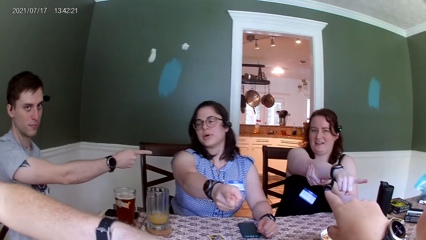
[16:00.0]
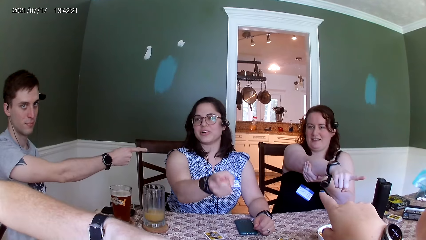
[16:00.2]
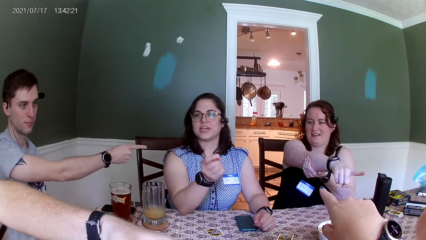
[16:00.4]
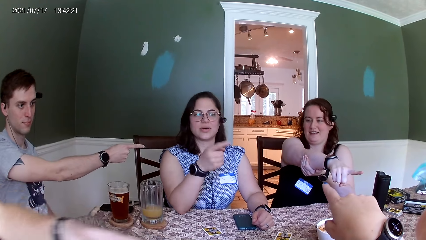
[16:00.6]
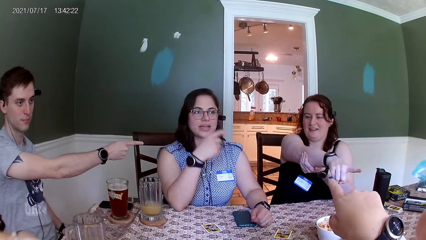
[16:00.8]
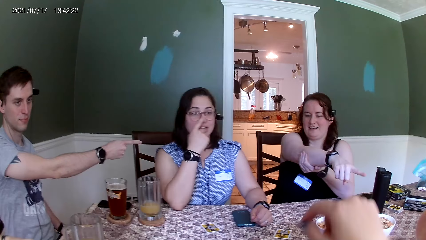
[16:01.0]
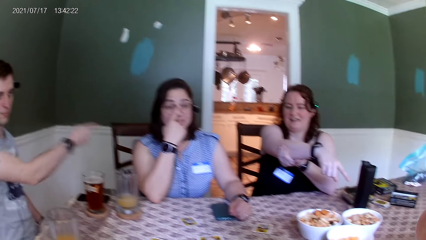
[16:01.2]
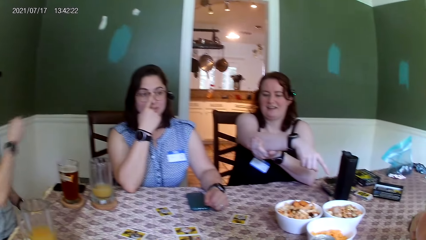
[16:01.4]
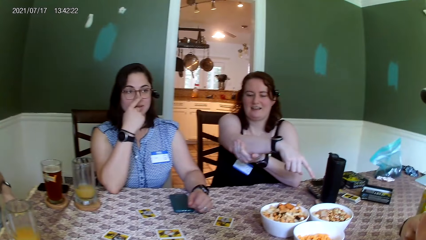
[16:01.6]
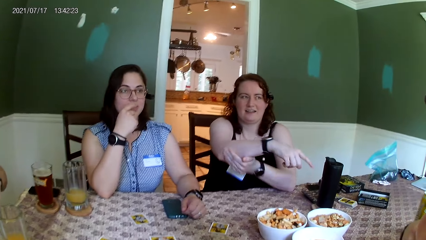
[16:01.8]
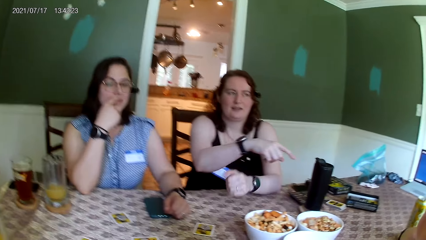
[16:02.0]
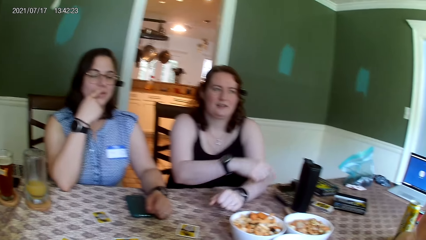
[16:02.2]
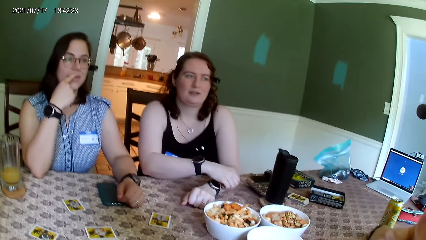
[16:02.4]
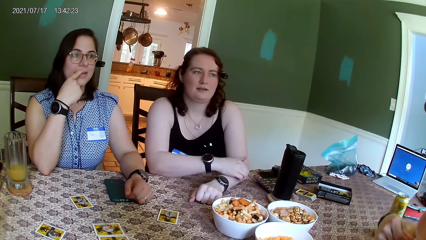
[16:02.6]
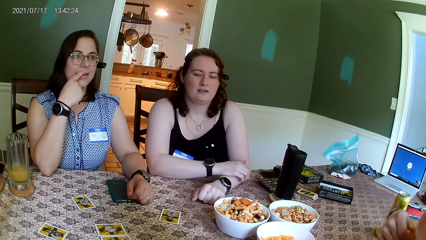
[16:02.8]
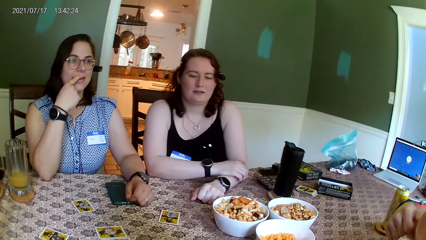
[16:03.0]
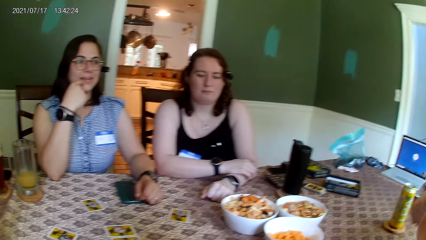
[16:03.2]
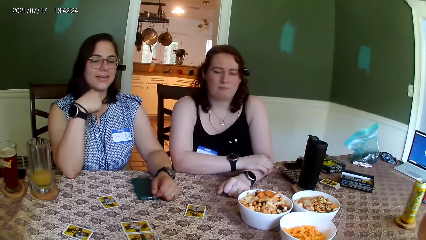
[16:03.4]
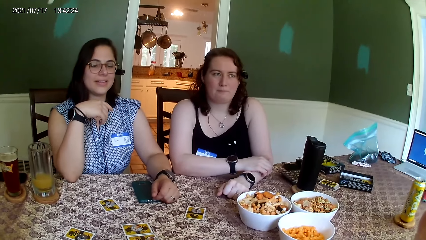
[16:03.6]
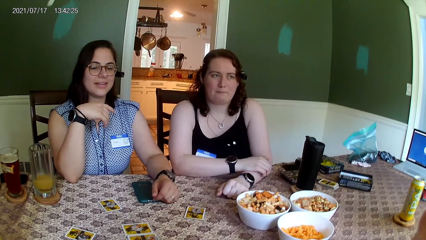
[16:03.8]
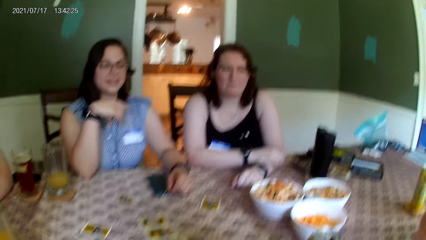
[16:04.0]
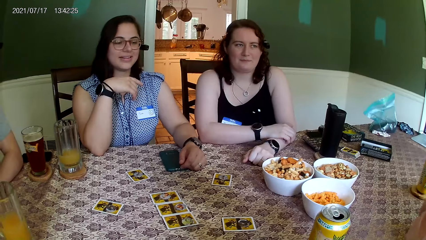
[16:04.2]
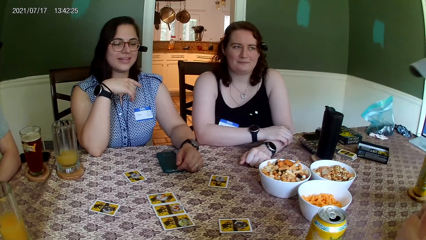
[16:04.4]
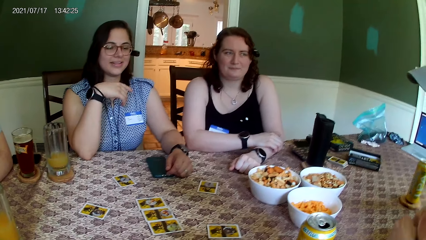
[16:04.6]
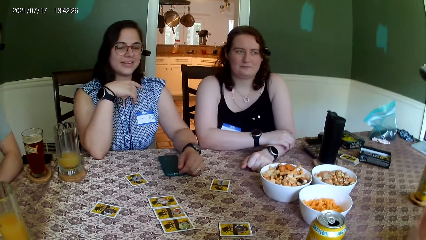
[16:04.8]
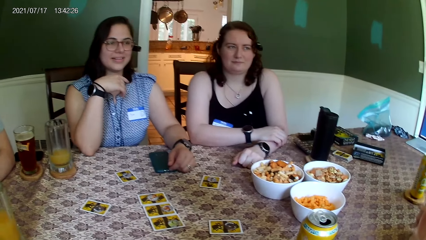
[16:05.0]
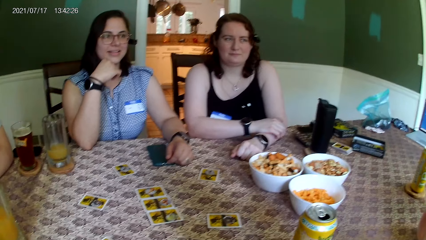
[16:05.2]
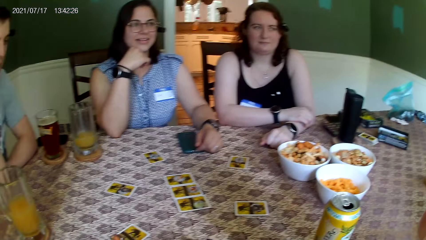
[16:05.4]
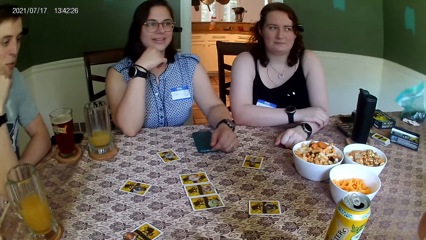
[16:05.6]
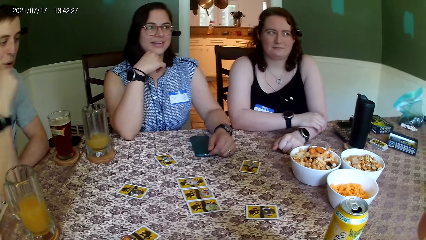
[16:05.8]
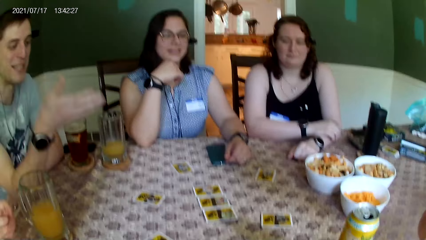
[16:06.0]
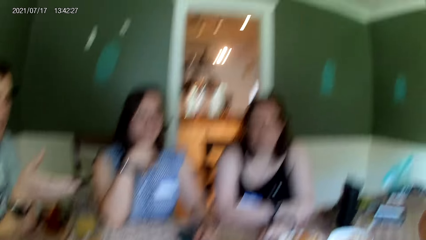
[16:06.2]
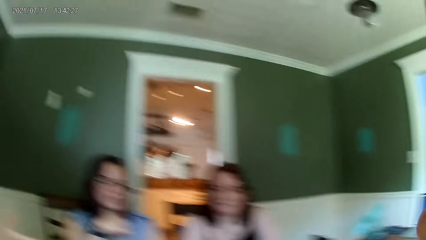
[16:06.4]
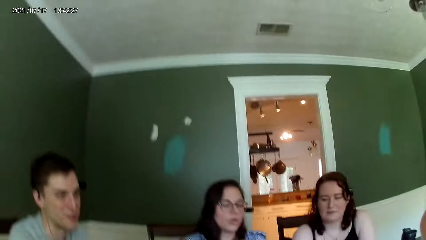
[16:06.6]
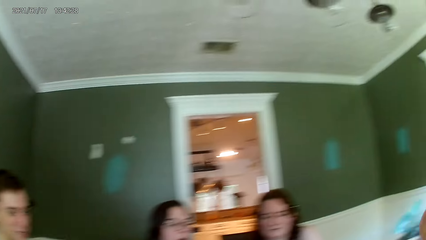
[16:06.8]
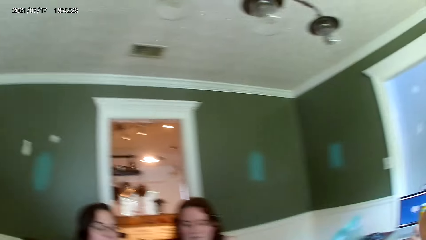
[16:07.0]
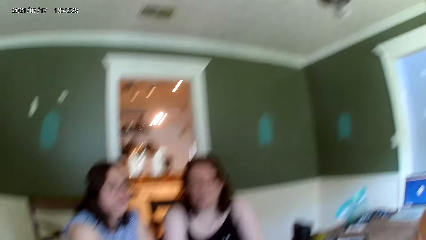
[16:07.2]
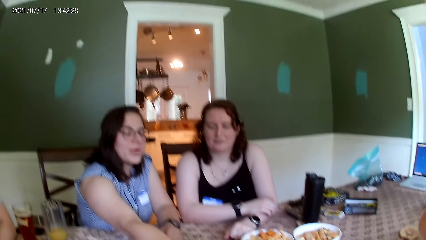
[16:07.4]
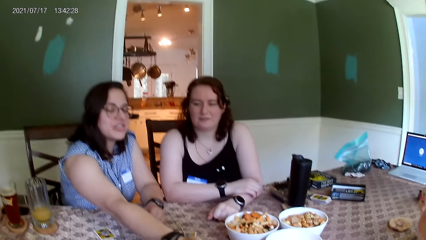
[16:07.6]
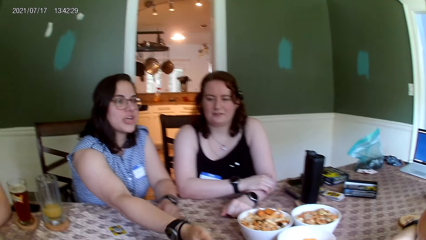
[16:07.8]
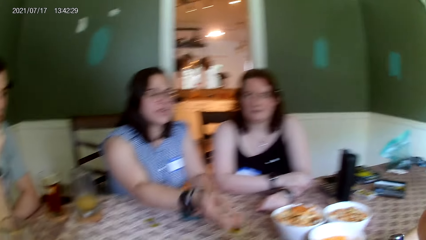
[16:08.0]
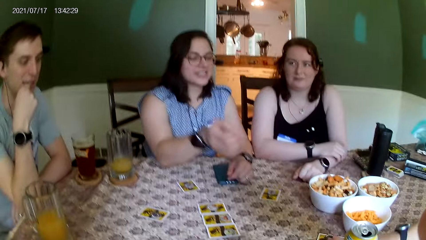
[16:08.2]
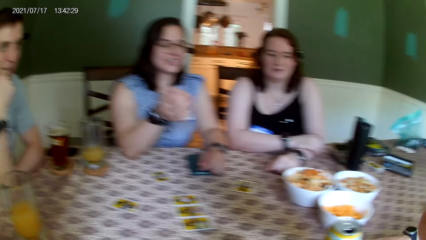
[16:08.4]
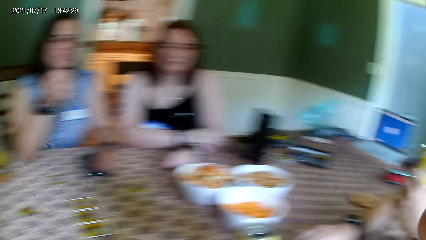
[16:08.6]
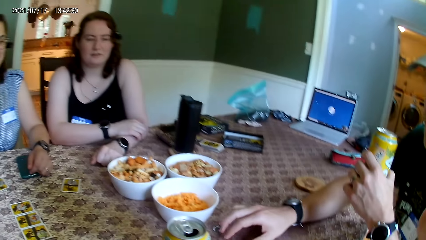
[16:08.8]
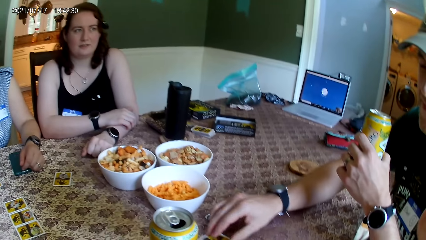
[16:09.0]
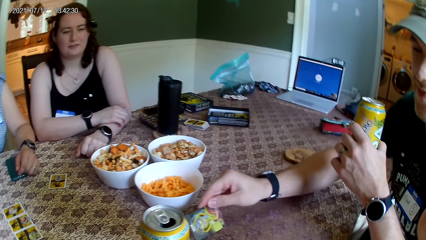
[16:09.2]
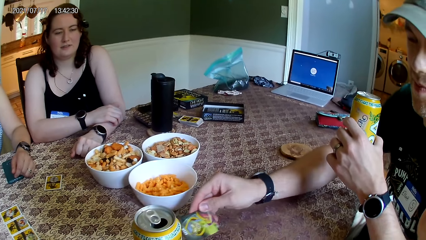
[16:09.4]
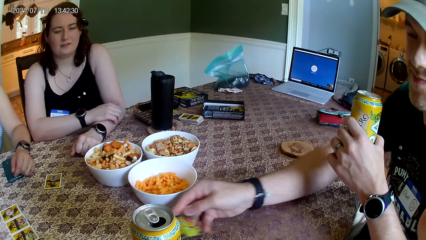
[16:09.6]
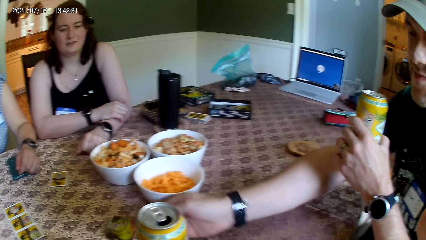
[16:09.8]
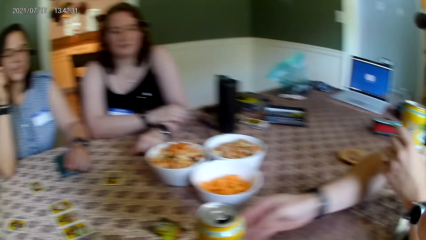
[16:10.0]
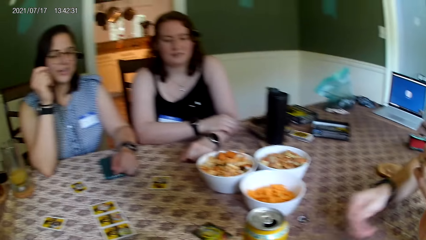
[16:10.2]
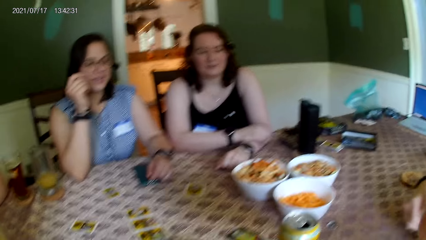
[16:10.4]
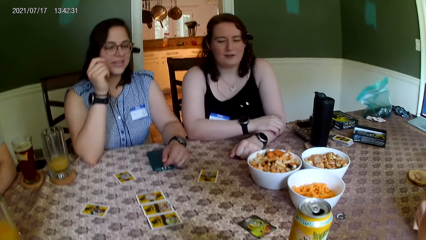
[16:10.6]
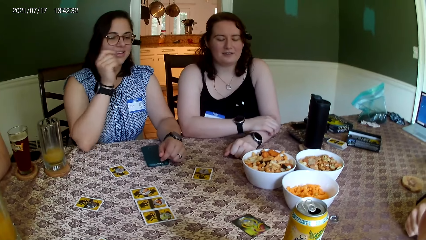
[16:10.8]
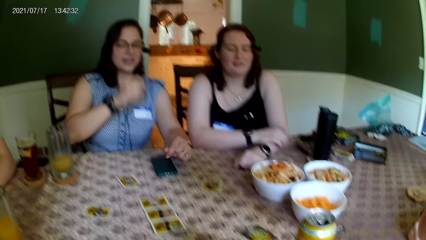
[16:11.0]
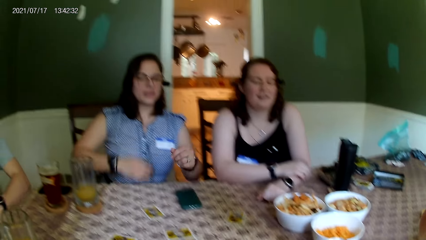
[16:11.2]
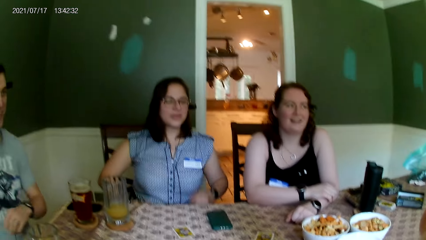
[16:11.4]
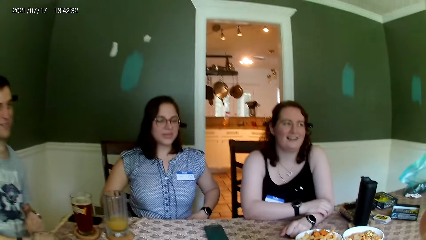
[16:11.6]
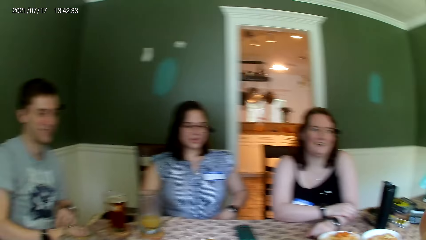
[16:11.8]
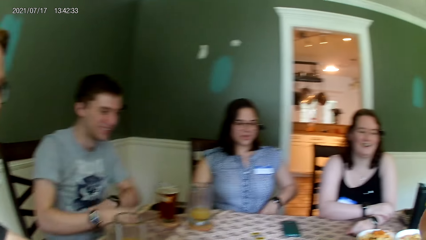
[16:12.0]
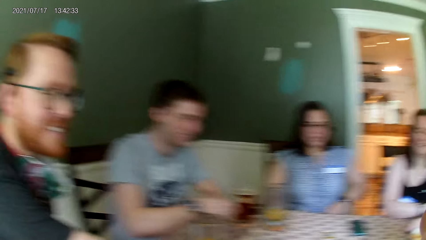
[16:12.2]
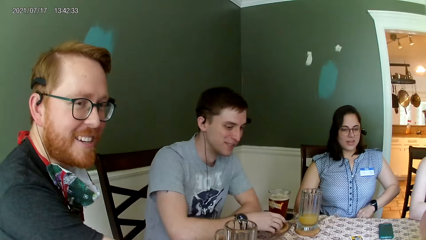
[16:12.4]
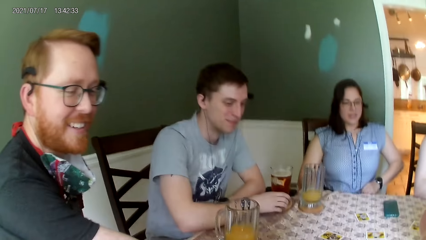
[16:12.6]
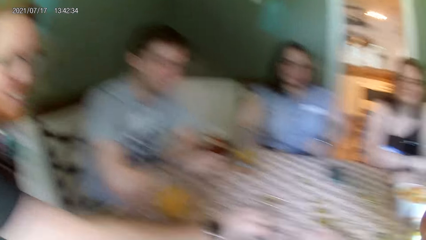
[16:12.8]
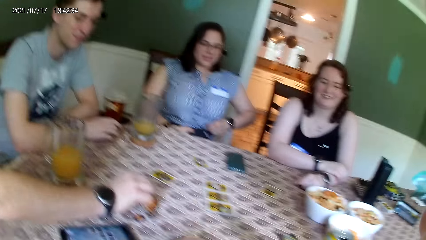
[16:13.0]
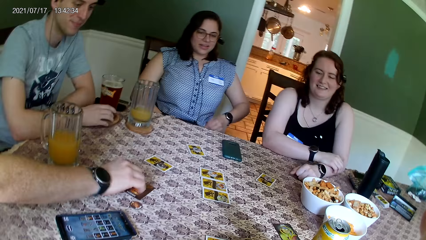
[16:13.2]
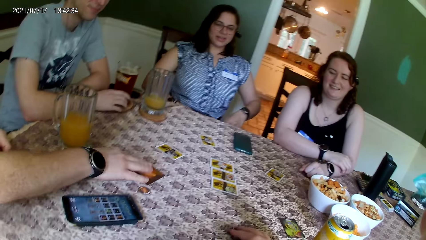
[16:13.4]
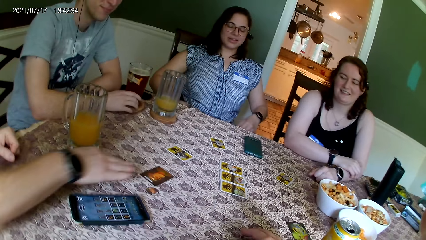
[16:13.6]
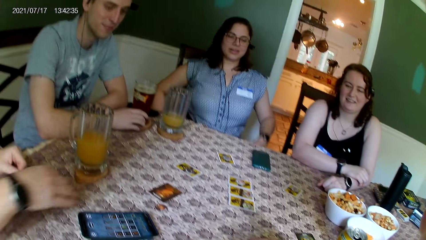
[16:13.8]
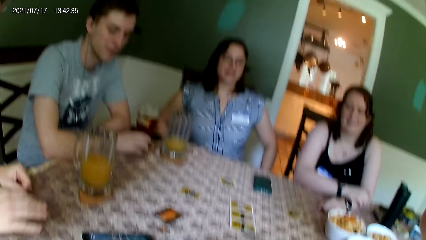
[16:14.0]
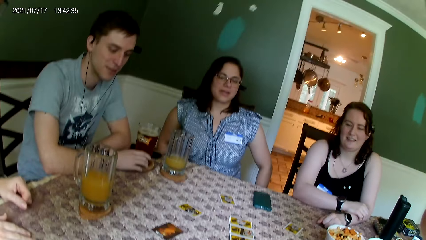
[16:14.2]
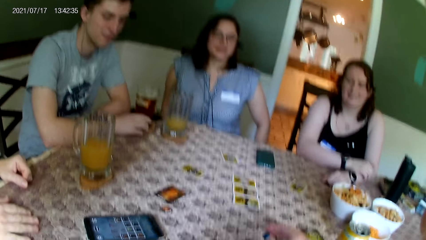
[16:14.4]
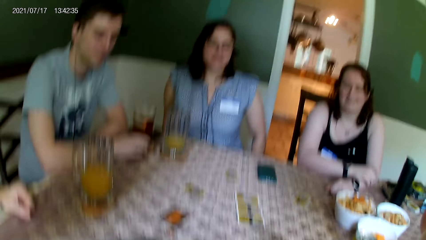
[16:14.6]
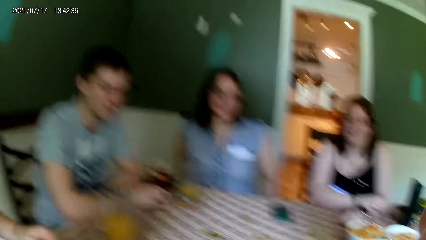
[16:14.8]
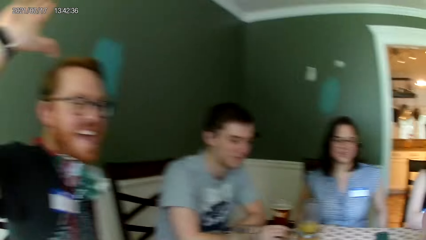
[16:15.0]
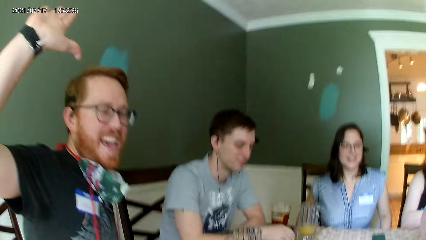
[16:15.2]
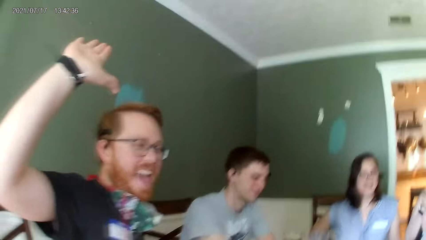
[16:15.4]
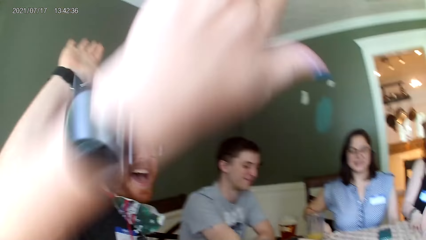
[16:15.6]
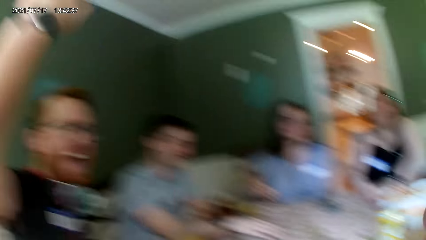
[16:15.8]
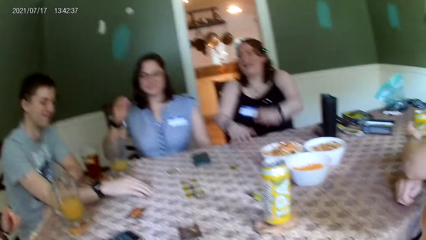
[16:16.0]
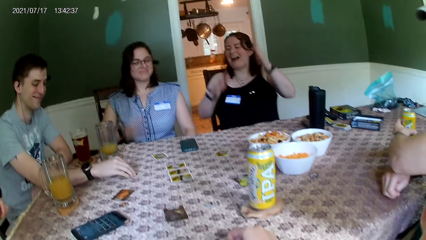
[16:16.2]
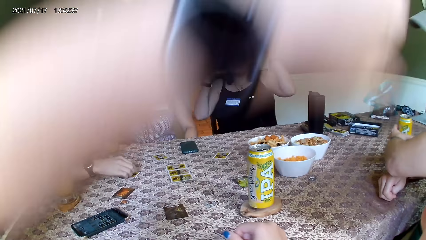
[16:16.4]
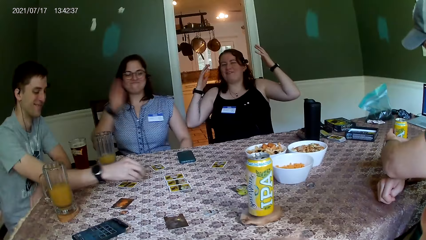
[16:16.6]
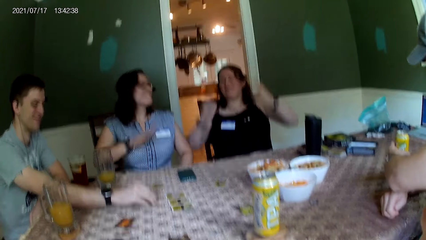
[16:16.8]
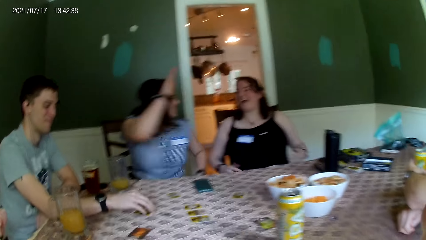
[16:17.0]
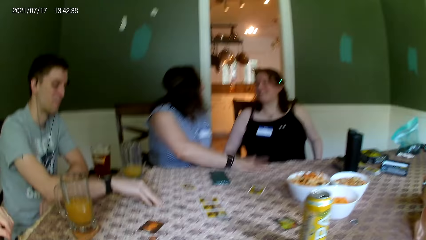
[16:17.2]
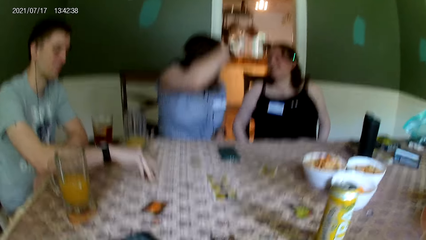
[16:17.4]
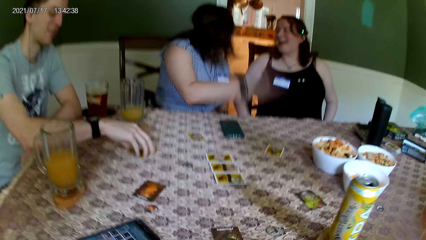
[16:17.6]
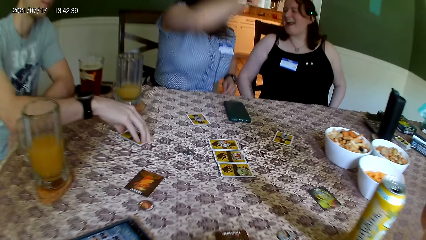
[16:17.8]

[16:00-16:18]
A man picks a card from the table with his right hand. The man places the card in his right hand on the table. Another man moves a card on the table with his right hand. The camera wearer touches a card. She shakes the other man's right hand with her left hand. She high fives a person. A third man moves a card on the table with his right hand.
